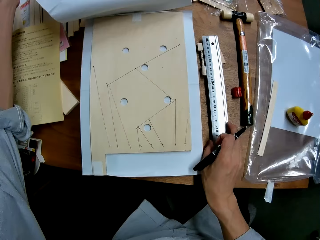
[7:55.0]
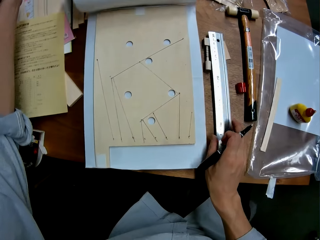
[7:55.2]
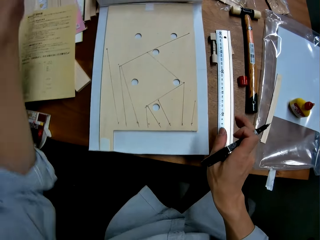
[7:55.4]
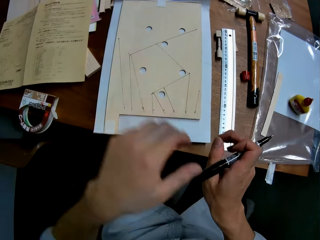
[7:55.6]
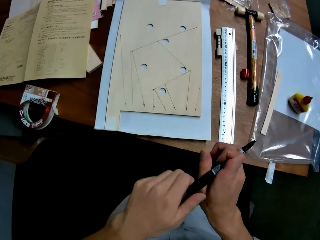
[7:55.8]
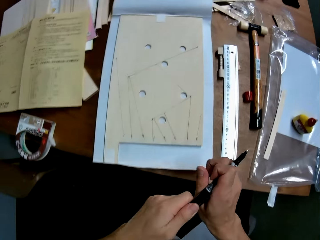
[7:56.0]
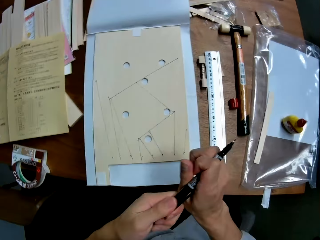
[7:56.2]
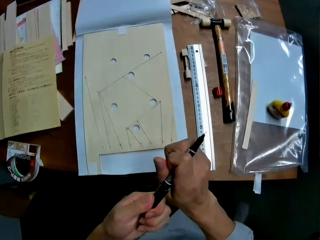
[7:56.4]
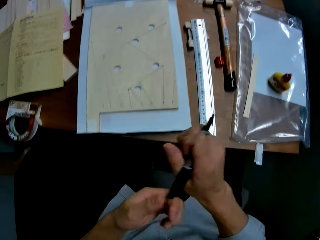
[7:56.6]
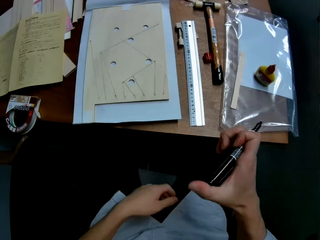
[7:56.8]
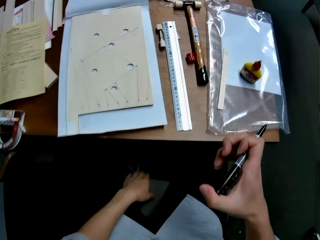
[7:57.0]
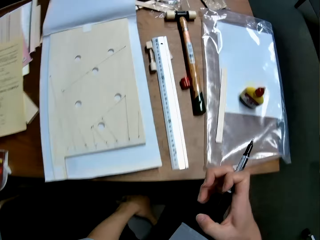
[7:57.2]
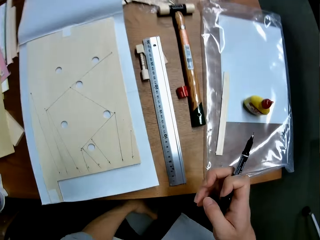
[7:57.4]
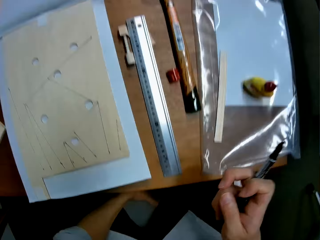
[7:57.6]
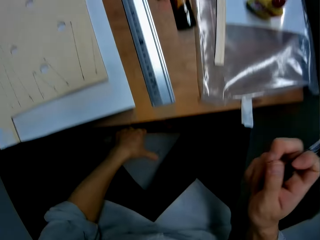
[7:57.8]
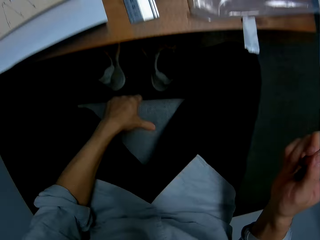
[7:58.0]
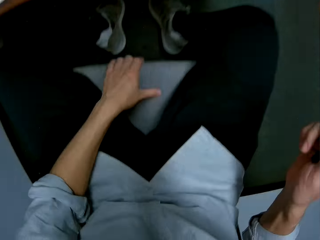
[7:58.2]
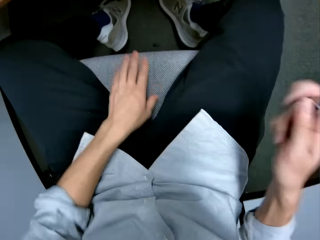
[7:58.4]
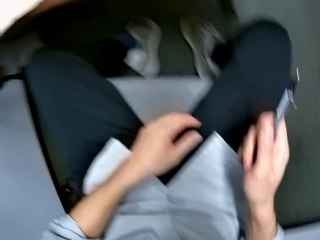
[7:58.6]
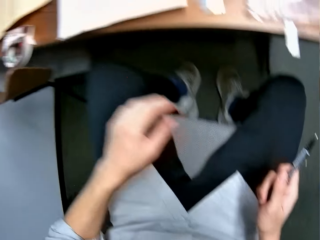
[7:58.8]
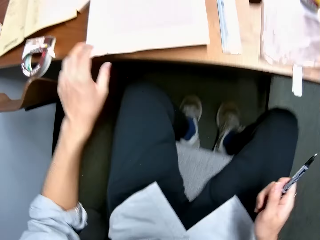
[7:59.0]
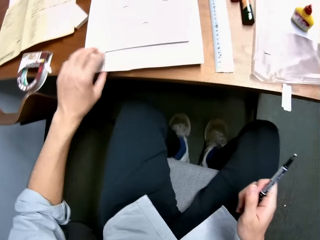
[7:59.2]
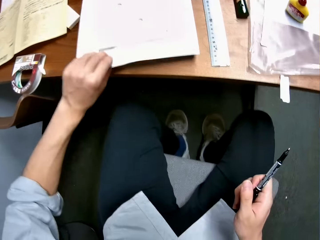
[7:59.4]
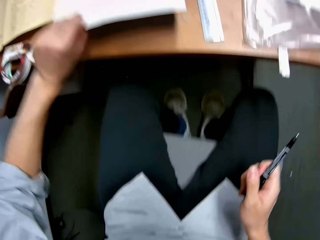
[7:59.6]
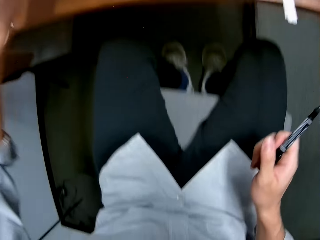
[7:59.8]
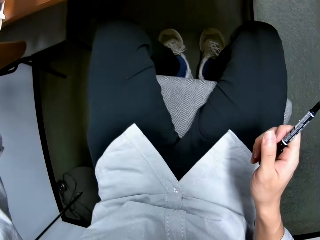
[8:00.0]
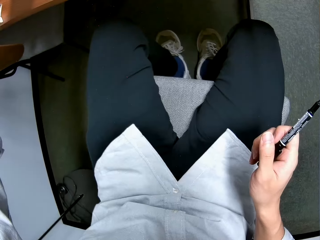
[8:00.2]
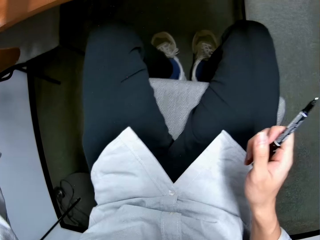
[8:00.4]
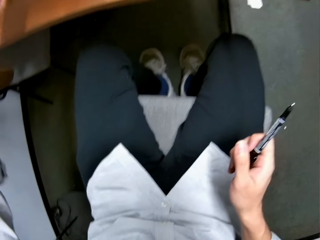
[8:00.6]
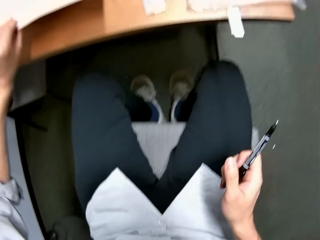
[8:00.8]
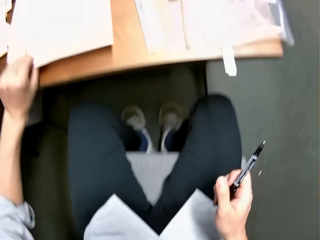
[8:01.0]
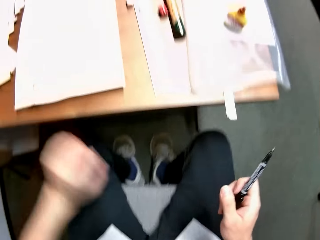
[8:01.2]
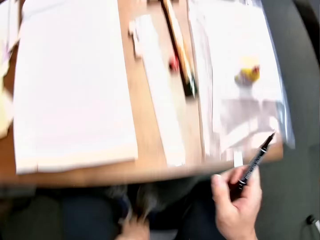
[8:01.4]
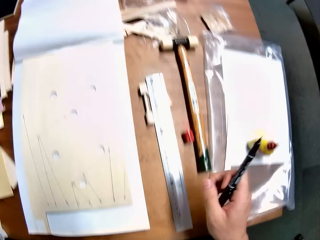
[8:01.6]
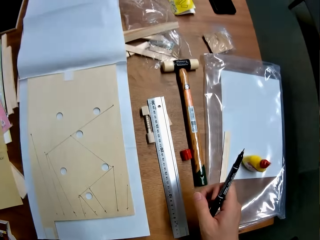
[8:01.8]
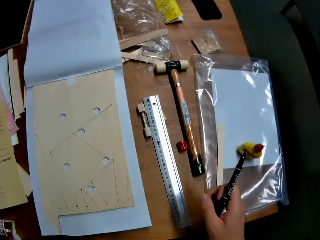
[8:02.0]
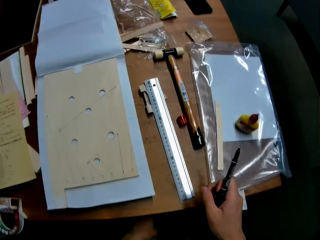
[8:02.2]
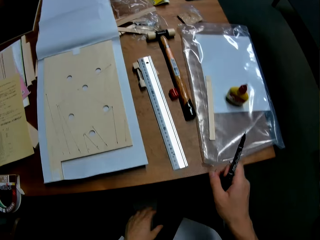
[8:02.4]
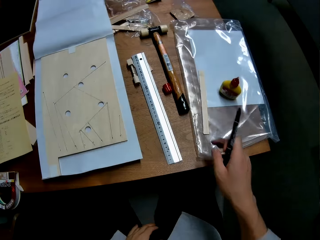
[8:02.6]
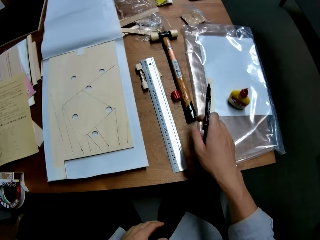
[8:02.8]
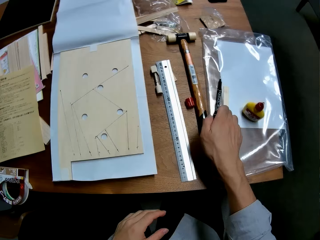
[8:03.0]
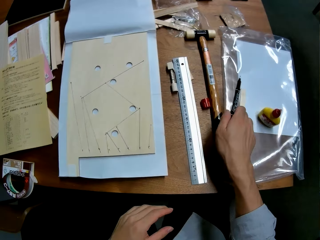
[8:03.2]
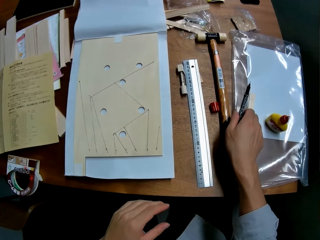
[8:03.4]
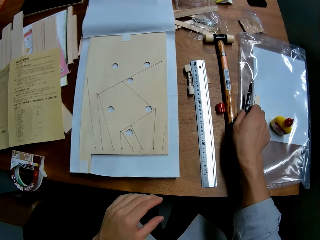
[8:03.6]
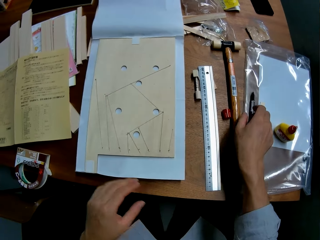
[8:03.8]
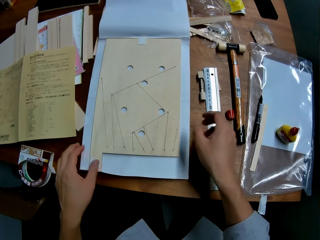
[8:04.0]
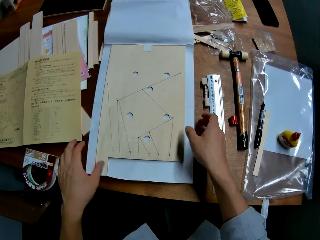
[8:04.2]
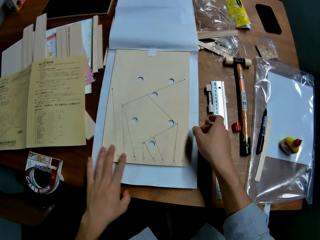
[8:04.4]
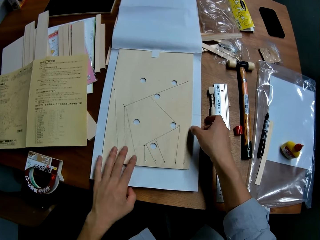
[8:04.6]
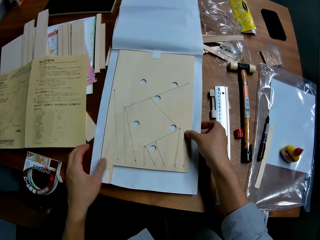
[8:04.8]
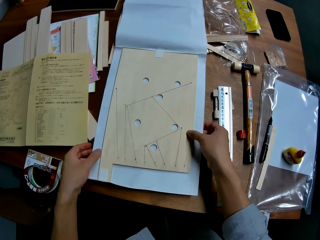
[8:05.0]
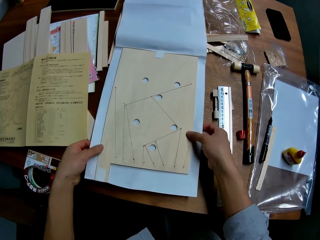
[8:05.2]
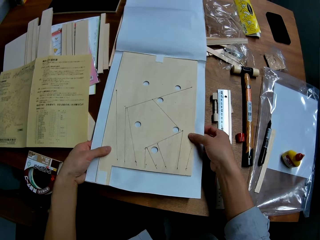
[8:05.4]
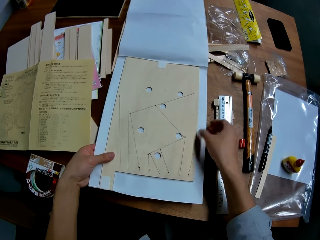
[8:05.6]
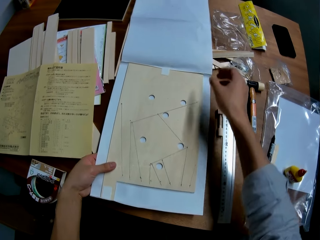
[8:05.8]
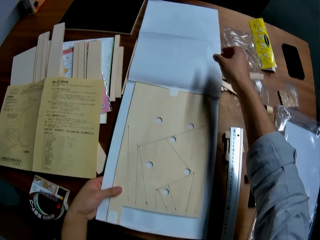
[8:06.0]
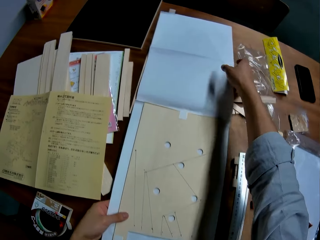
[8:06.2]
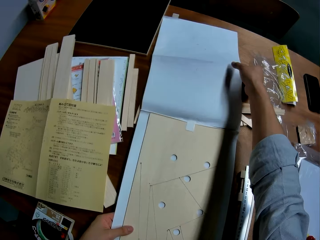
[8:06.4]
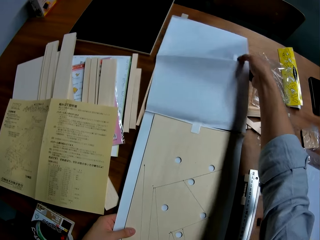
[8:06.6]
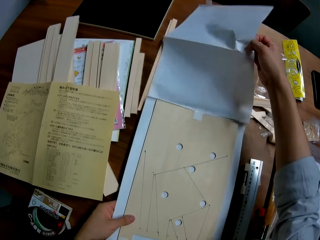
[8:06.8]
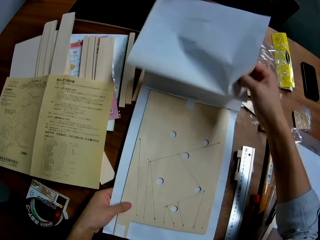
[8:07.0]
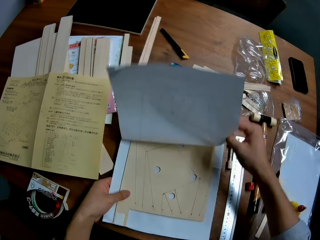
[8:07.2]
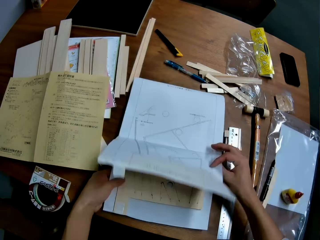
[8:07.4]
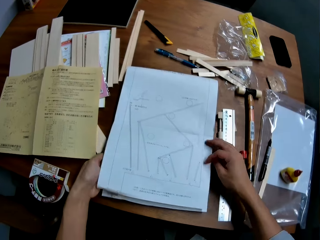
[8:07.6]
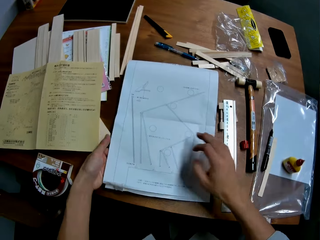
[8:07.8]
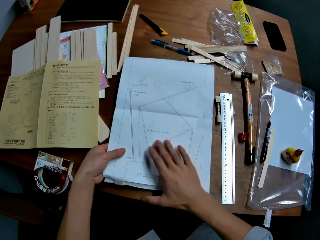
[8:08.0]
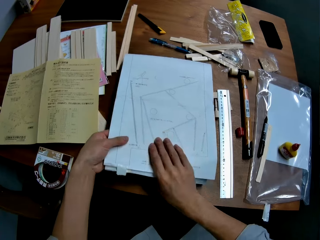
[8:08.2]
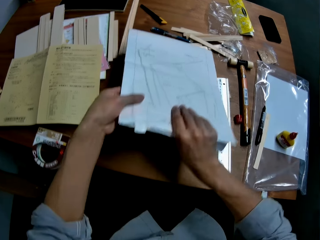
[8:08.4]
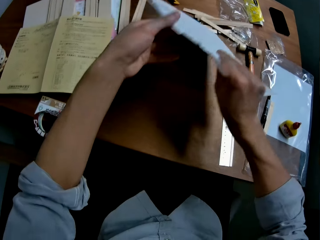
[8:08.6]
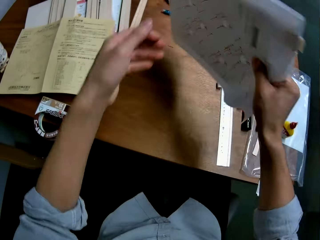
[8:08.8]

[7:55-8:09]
The camera wearer opens the paper. He raises the paper on the wooden mechanical model with his left hand. He puts the ruler on the table. He holds the cover of the marker or pen with his left hand. He adjusts the pen. He touches the chair he is on with his left hand. He raises up the wooden mechanical model on the table with his left hand. He touches the paper. He drops the marker in his right hand on the table. He holds the wooden mechanical model with both his hands. He drops the paper down on the wooden mechanical model with his right hand.

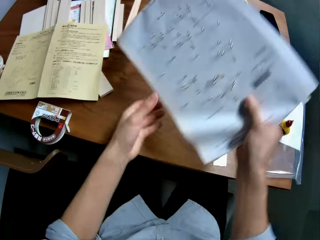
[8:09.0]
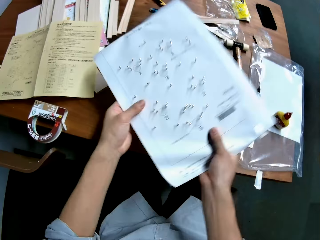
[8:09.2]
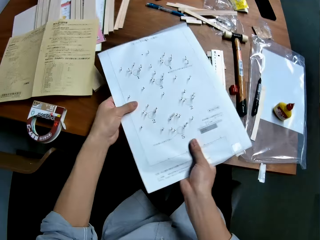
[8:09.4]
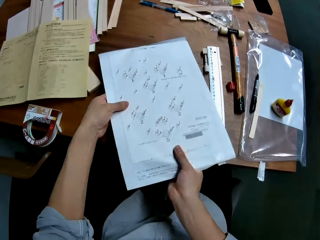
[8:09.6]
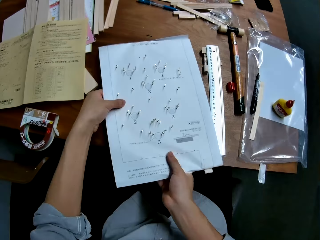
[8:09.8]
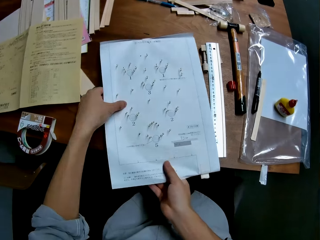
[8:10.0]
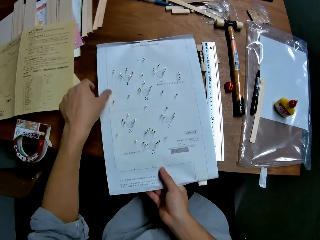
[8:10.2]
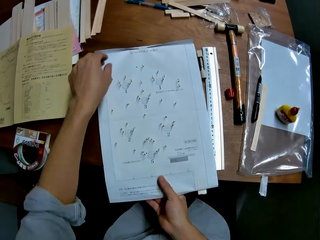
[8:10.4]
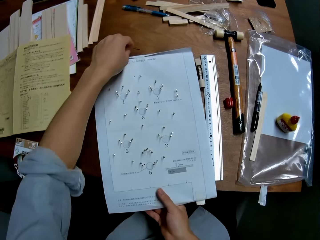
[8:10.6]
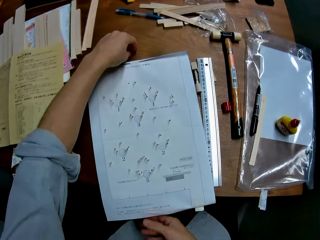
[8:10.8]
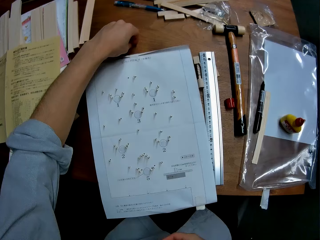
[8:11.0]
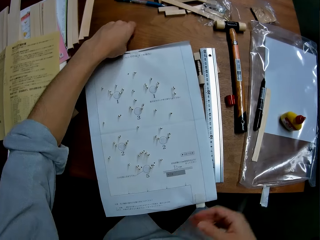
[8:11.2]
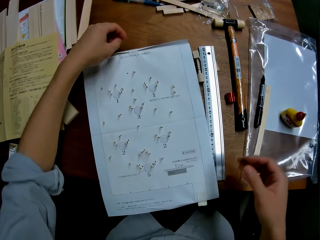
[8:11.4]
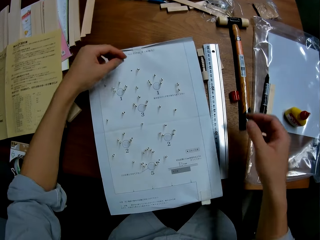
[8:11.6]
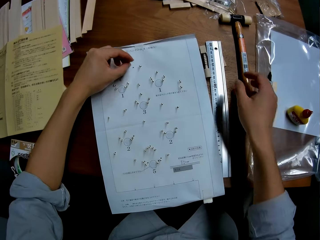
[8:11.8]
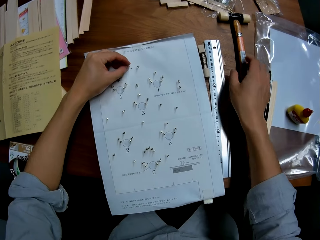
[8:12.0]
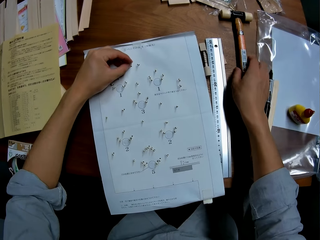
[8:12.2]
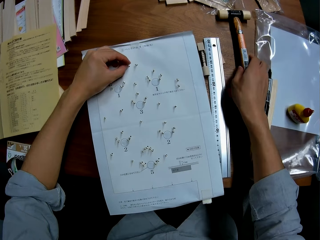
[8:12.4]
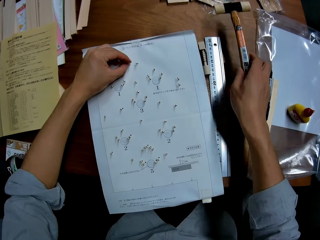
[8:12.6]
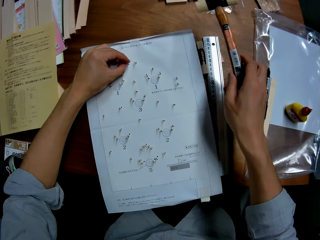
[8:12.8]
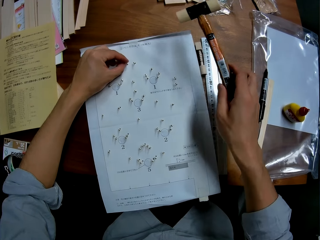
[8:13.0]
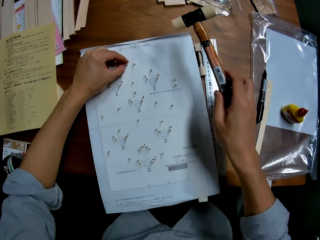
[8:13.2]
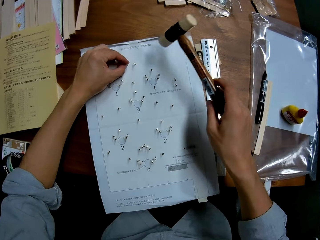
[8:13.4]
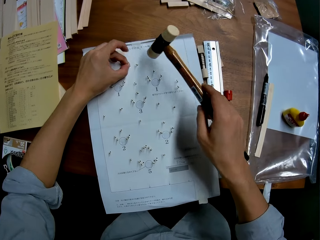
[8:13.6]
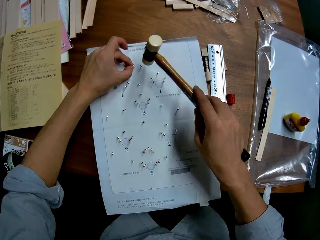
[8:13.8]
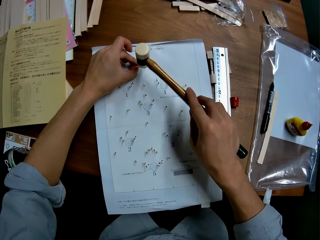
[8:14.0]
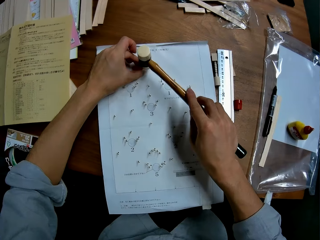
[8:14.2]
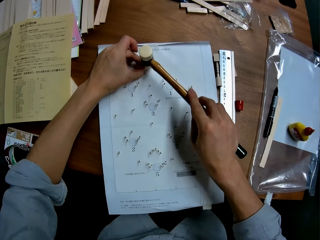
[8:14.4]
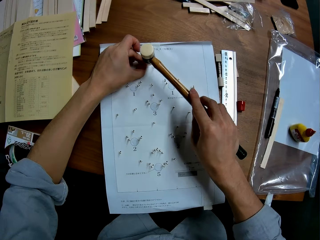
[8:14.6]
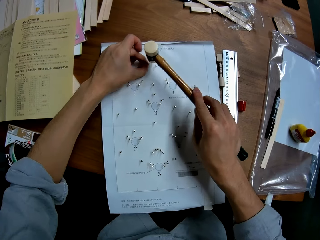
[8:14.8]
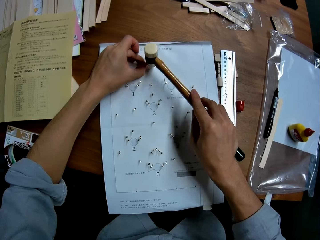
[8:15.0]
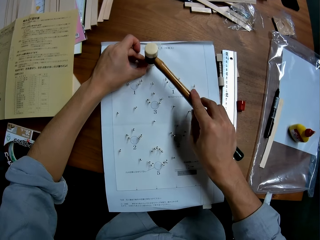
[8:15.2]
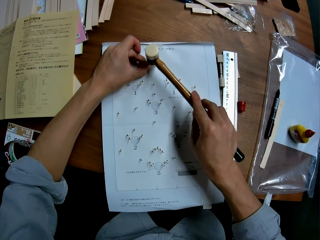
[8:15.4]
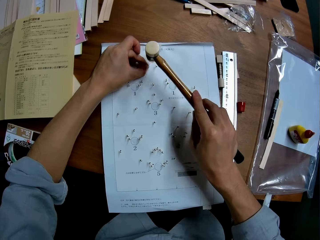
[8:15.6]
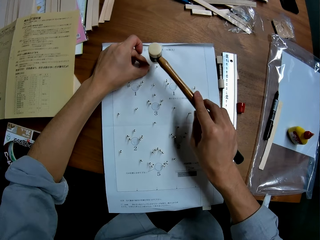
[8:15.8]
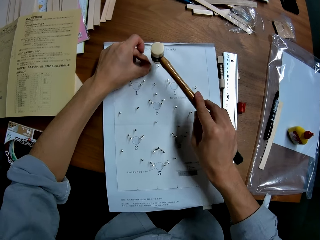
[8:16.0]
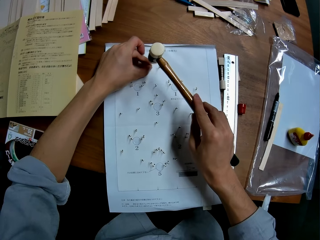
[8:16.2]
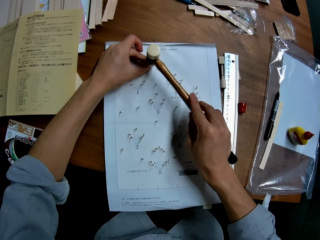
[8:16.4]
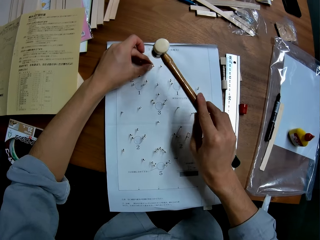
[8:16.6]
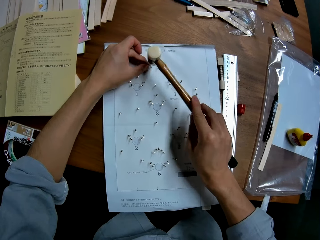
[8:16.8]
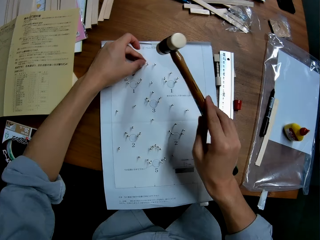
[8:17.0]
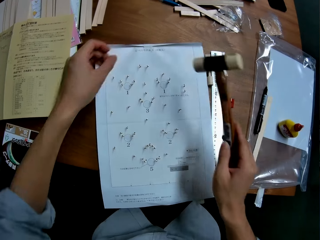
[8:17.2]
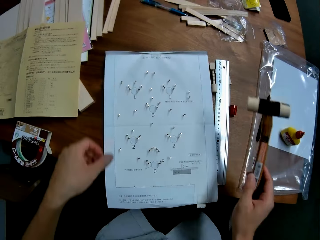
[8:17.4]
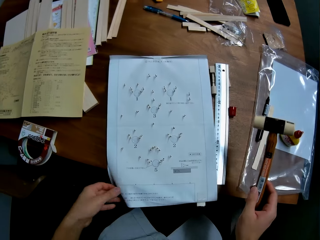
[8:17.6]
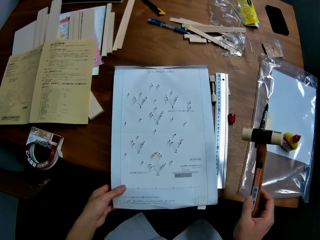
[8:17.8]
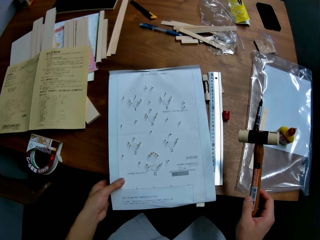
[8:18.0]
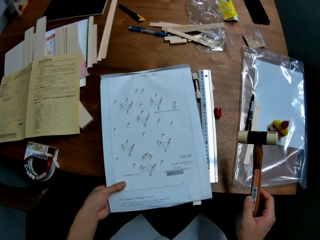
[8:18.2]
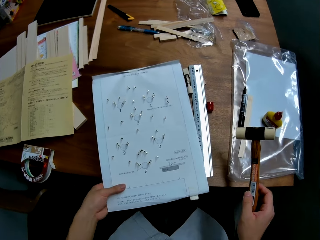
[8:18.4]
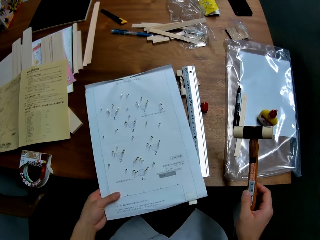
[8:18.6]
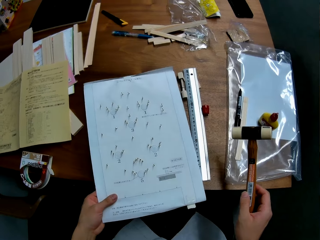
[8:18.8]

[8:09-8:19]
The camera wearer takes the paper. He turns the wooden mechanical model upside down. He places the wooden mechanical model on the table. He flips the paper. He picks up a pin from the table with his left hand. He picks up a rubber mallet hammer from the table with his right hand. He puts the pin in his left hand into the wooden mechanical model. He hits the pin into the wooden mechanical model with the hammer in his right hand.
